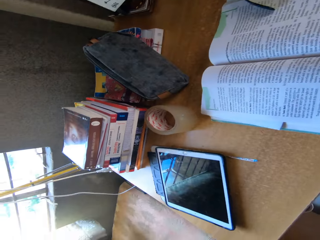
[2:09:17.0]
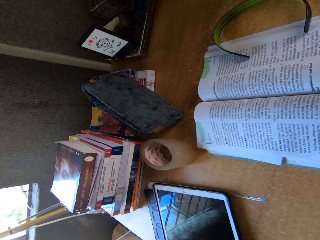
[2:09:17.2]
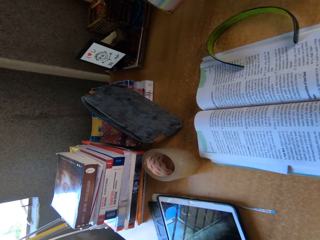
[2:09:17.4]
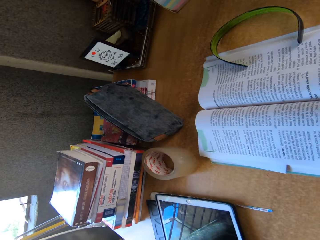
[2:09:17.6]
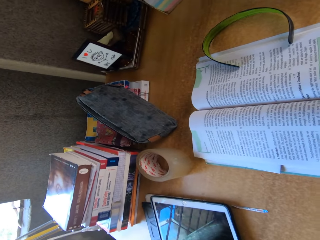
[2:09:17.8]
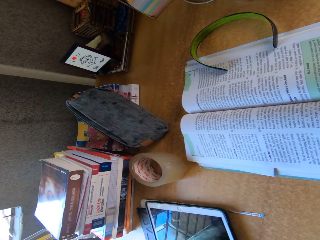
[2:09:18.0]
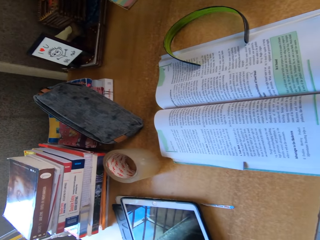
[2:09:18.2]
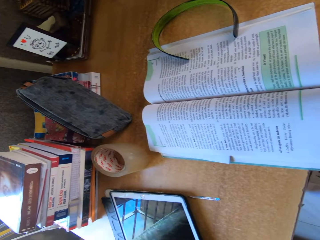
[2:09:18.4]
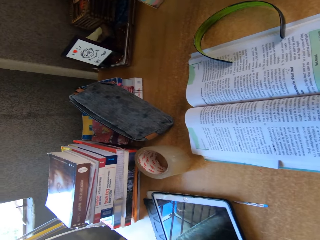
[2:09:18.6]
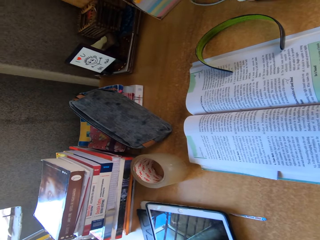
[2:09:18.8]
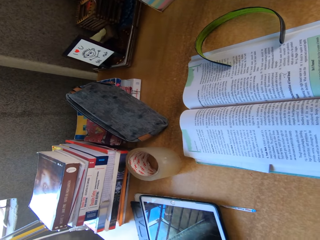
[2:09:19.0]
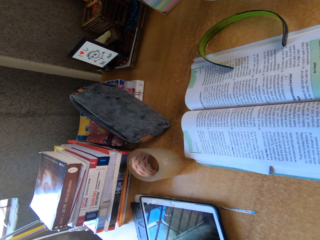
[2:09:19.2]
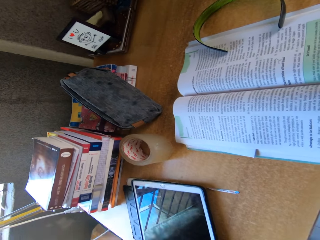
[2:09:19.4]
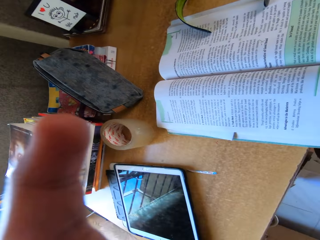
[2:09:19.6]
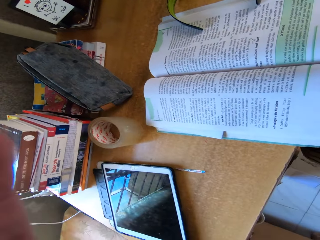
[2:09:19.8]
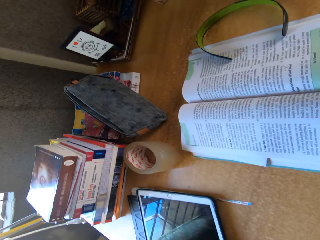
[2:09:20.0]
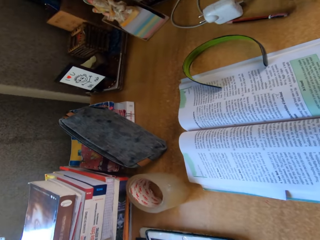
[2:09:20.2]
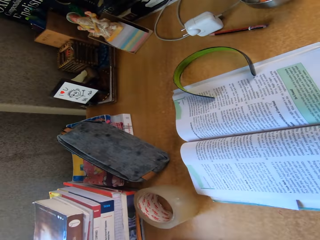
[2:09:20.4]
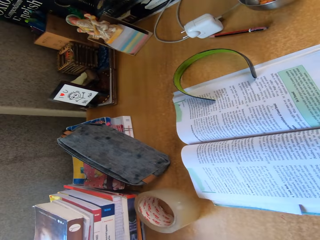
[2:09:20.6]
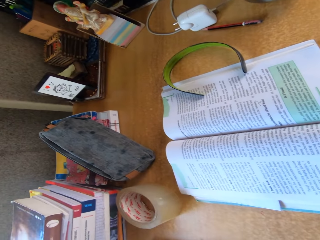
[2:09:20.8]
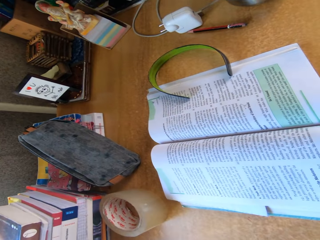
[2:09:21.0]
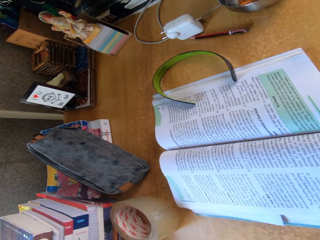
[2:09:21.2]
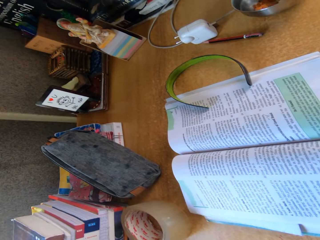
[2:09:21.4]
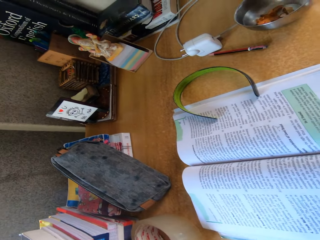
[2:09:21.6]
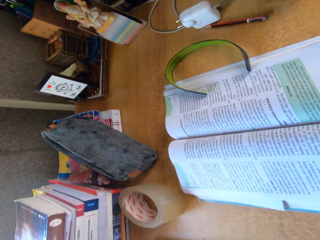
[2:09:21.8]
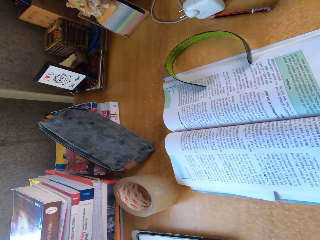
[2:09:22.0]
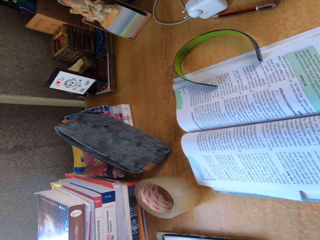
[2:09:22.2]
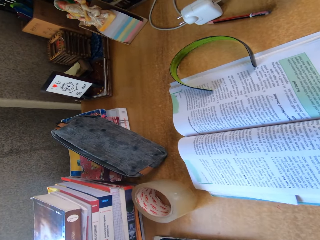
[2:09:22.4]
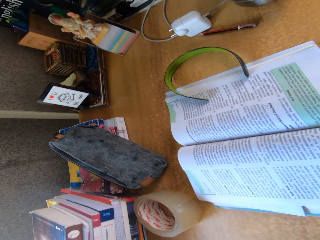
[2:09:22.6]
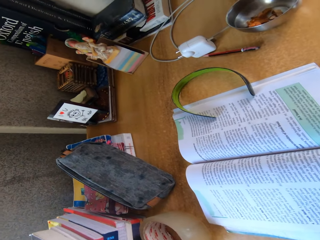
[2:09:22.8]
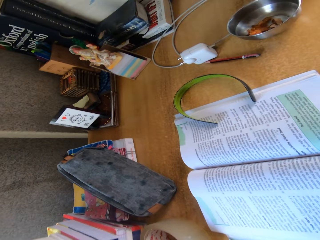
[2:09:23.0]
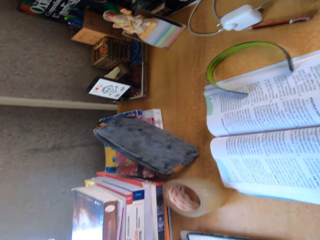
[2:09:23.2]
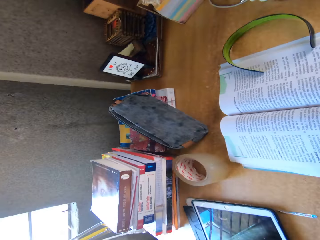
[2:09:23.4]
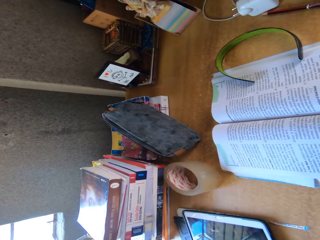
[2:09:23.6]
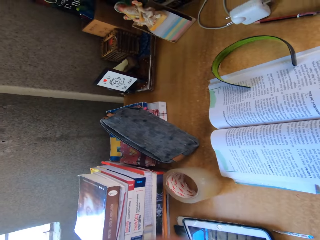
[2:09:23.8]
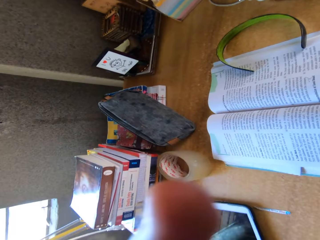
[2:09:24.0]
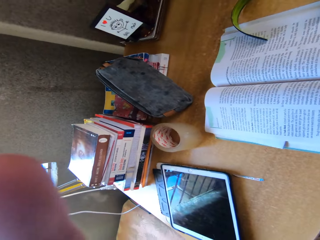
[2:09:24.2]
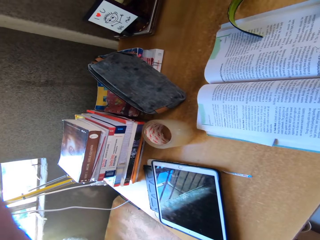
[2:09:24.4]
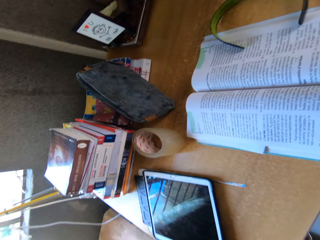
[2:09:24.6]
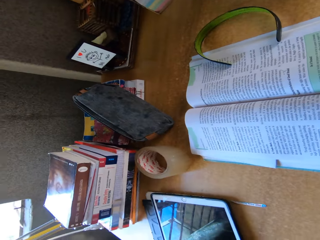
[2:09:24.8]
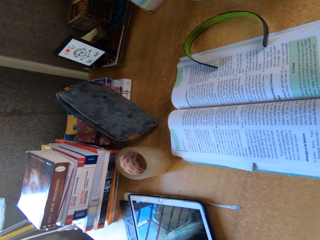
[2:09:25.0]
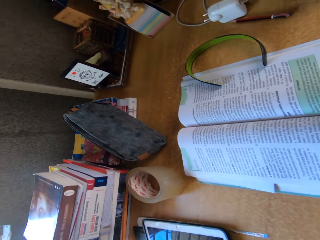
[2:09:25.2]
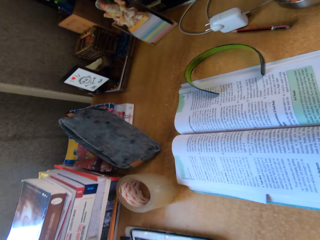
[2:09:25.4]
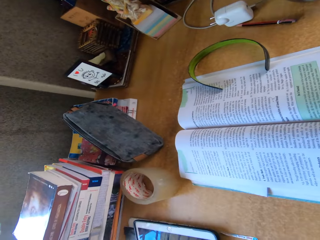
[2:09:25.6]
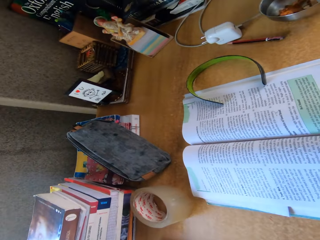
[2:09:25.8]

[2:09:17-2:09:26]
The camera wearer straightens the camera.

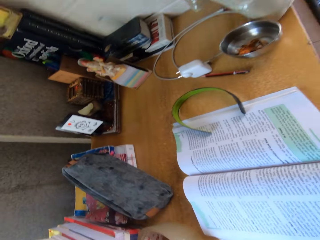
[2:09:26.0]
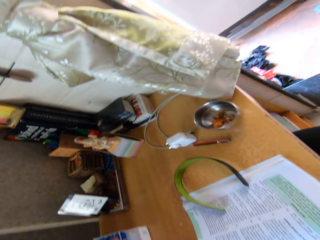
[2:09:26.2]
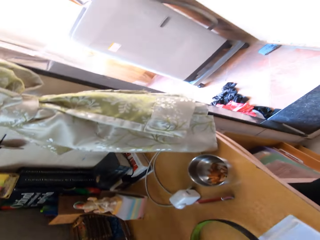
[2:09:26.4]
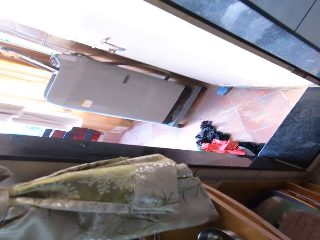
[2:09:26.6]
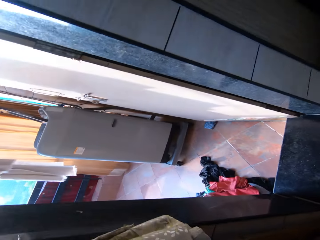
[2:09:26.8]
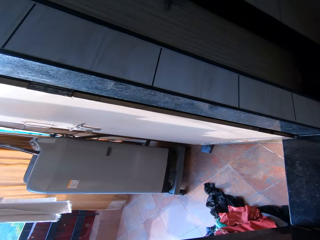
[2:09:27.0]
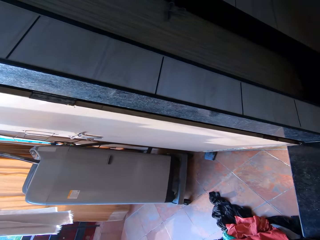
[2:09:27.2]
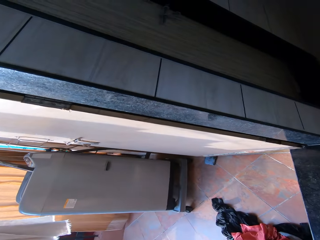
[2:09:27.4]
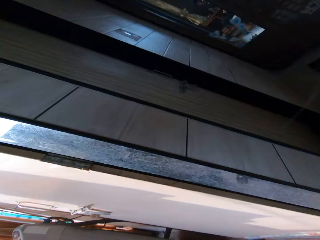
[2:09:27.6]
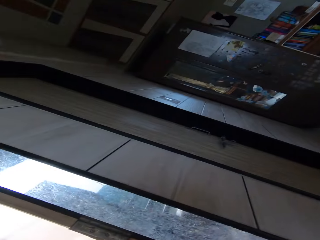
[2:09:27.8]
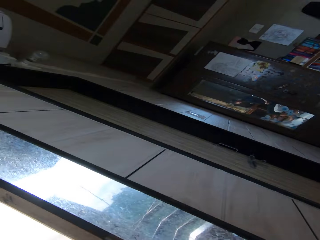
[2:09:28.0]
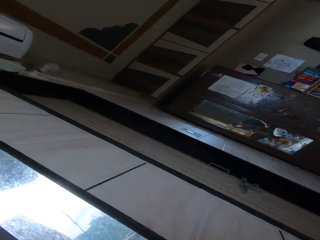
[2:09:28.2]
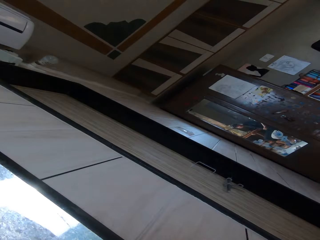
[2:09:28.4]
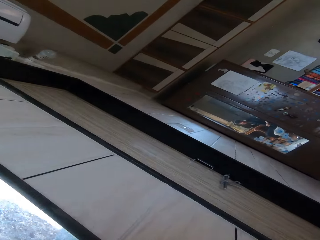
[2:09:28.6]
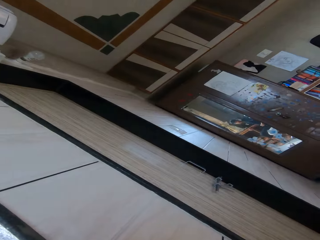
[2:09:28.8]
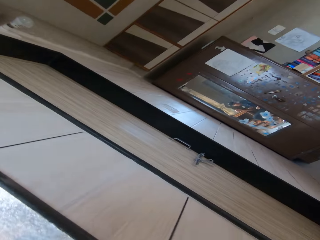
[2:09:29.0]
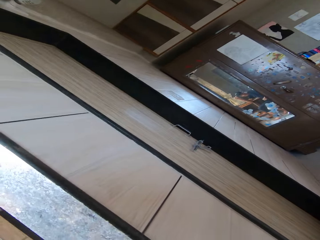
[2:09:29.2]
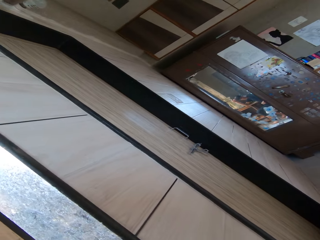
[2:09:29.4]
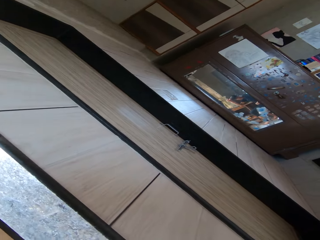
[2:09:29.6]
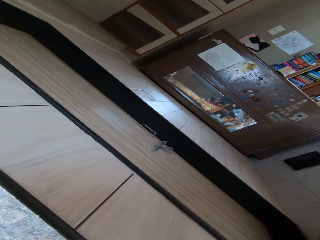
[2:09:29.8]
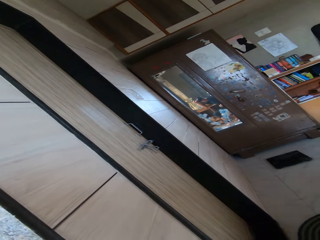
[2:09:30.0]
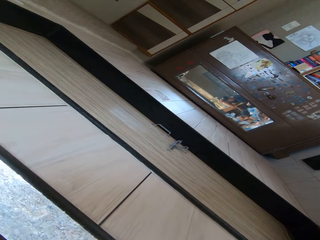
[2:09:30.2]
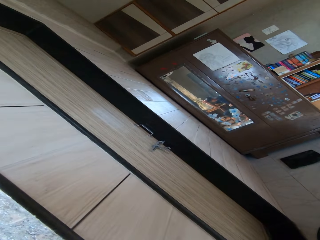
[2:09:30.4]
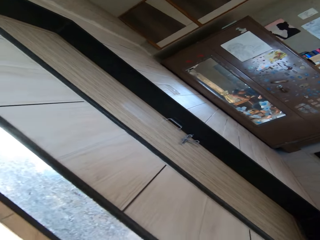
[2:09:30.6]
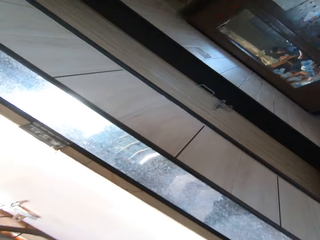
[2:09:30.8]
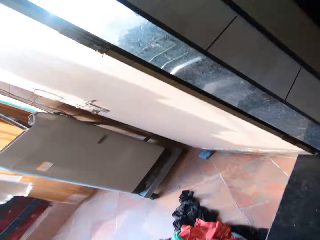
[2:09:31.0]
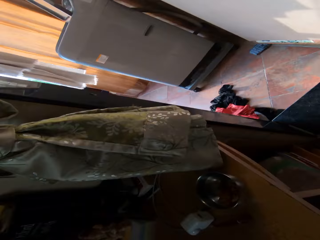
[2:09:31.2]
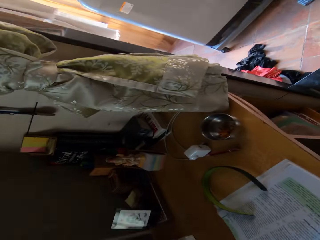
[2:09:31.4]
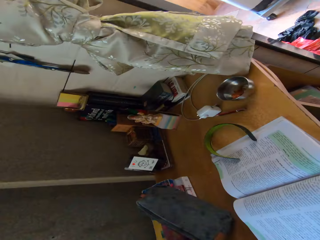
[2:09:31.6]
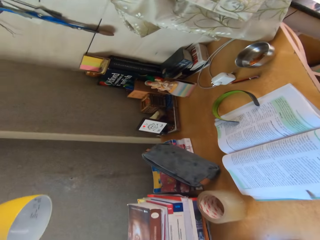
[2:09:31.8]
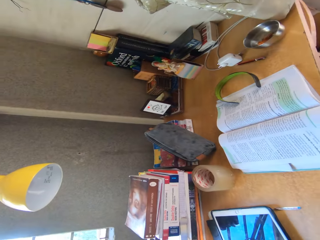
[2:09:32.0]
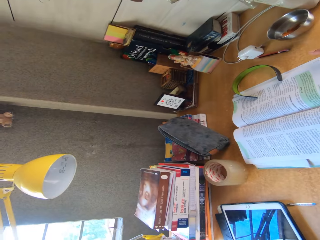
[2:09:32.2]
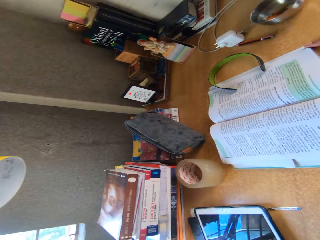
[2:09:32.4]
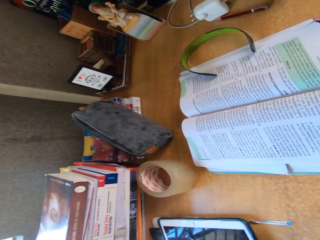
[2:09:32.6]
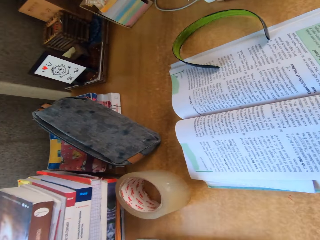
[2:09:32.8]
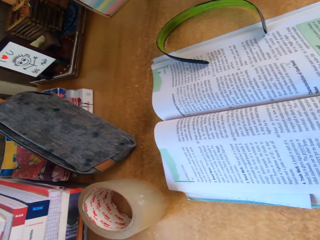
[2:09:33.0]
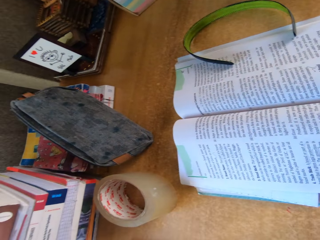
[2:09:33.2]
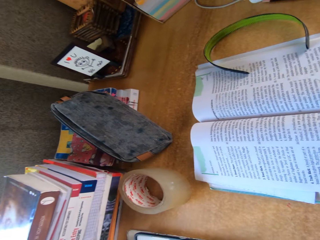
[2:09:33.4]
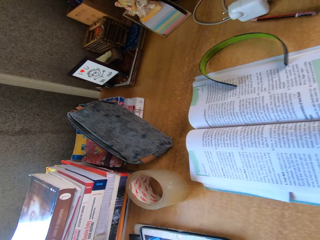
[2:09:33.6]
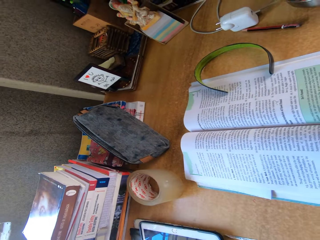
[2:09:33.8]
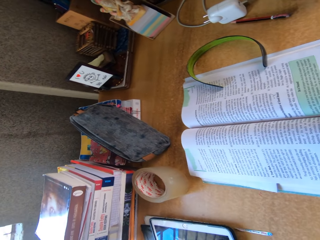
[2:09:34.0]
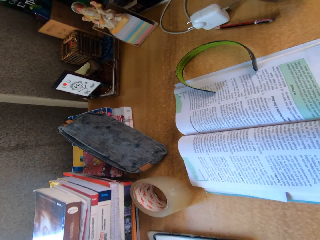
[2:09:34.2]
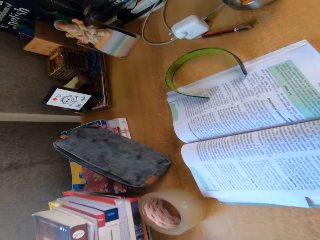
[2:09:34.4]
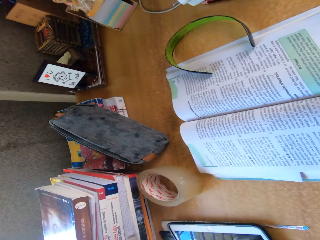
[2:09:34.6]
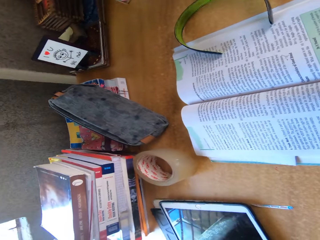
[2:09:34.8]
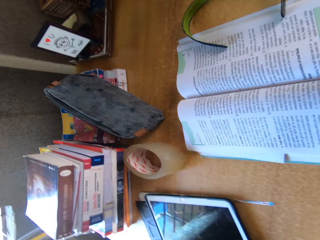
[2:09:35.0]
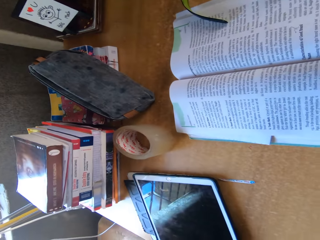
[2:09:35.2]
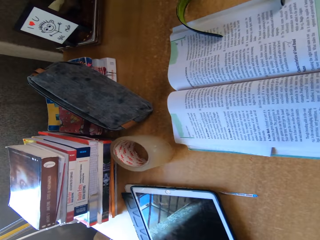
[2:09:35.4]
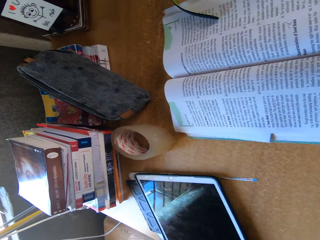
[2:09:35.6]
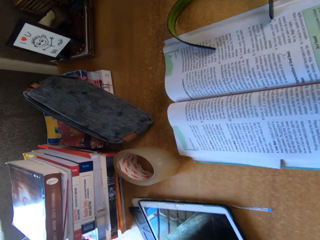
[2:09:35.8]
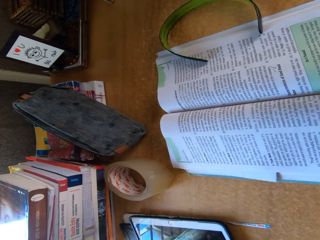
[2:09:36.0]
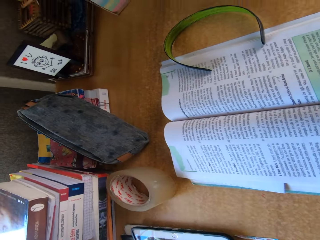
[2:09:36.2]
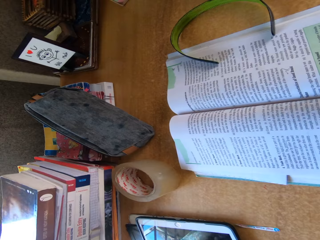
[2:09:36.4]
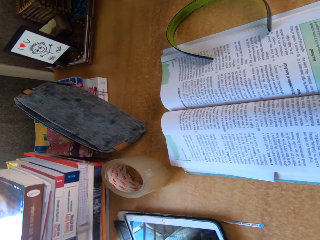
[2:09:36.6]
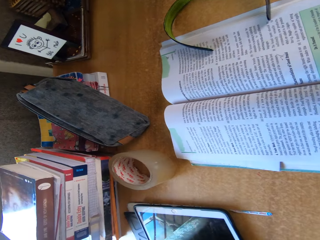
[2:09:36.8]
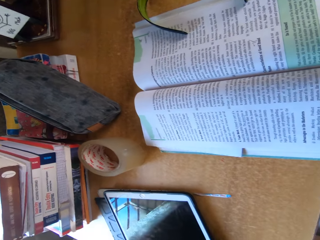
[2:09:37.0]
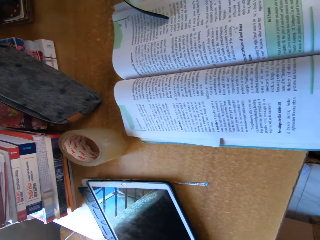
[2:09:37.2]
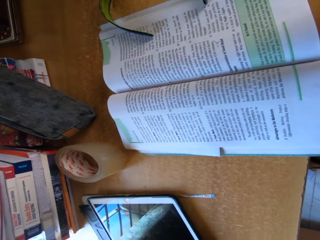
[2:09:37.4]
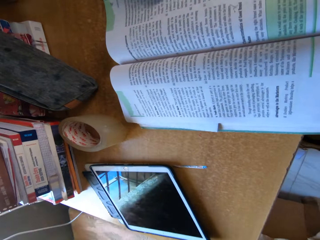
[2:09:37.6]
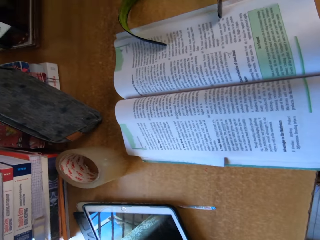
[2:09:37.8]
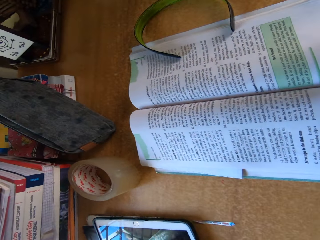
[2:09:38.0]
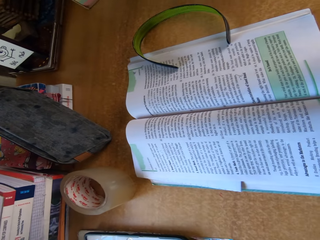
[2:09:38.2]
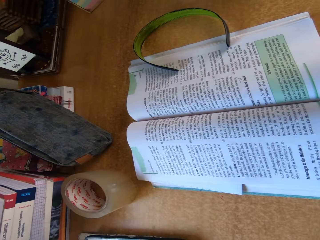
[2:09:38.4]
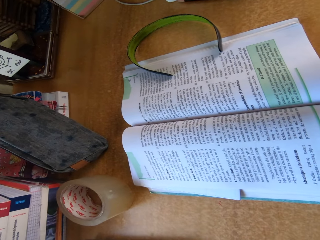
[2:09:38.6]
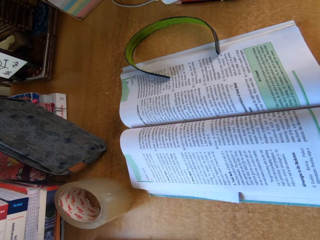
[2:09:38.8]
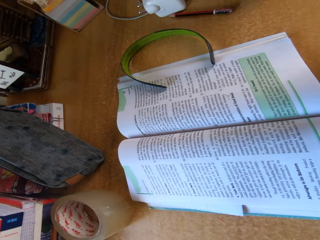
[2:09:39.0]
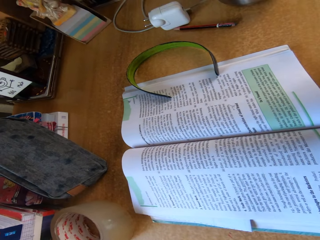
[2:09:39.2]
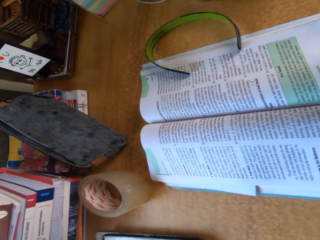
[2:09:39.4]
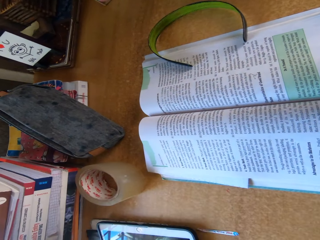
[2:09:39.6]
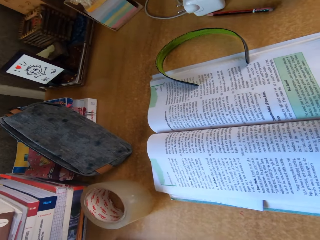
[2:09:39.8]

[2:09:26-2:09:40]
The camera wearer looks around the room. They look at the book.
